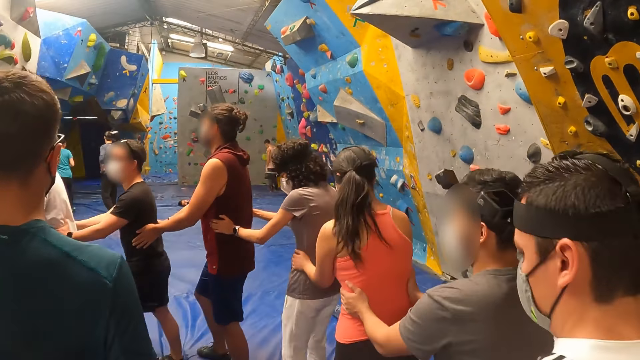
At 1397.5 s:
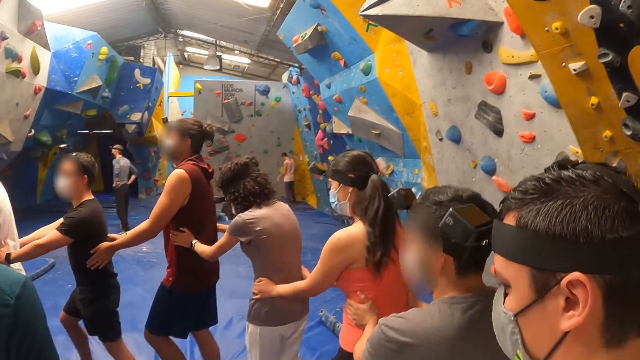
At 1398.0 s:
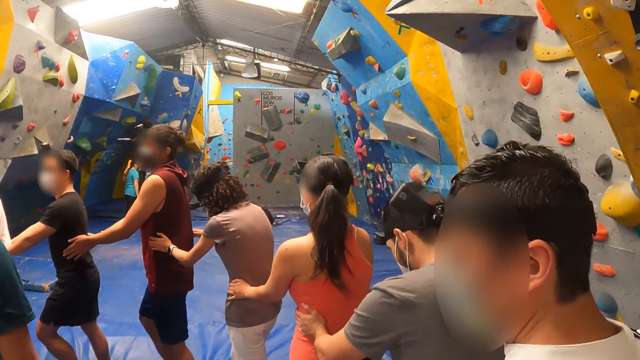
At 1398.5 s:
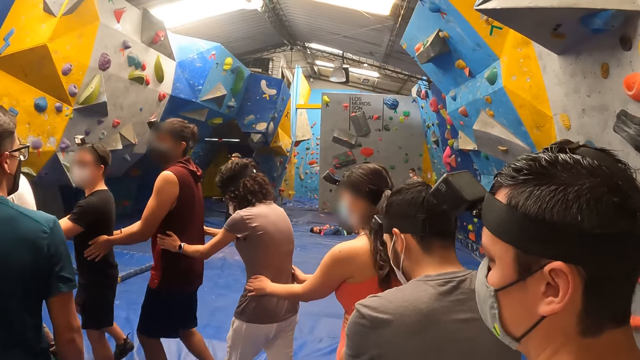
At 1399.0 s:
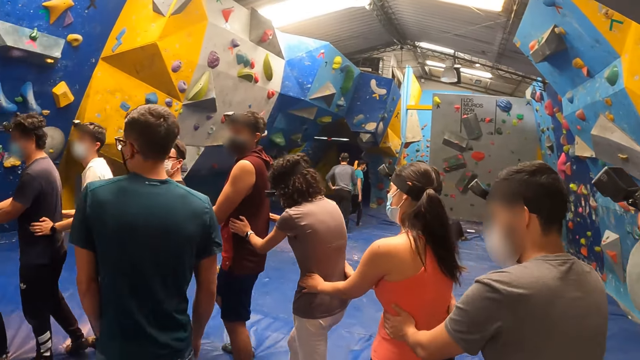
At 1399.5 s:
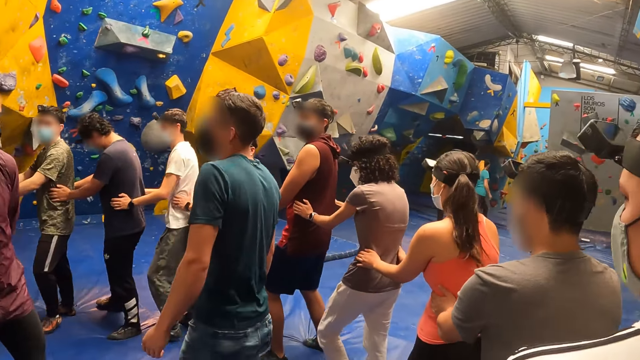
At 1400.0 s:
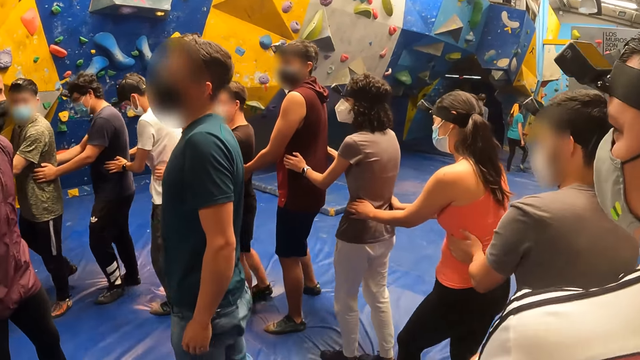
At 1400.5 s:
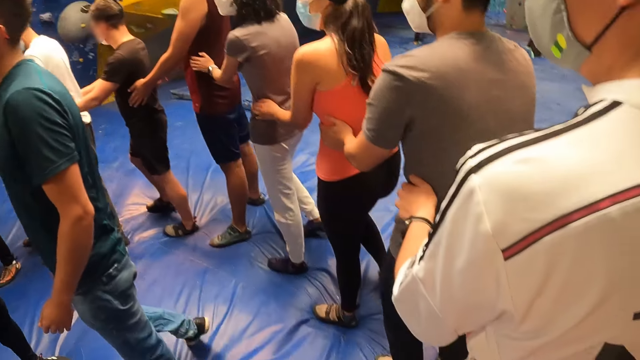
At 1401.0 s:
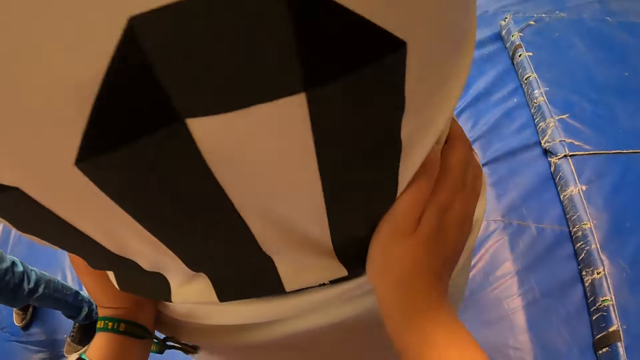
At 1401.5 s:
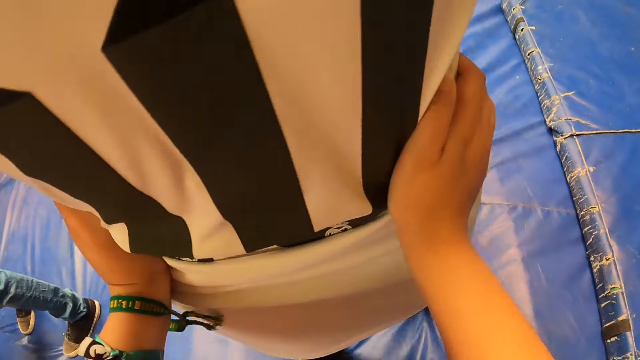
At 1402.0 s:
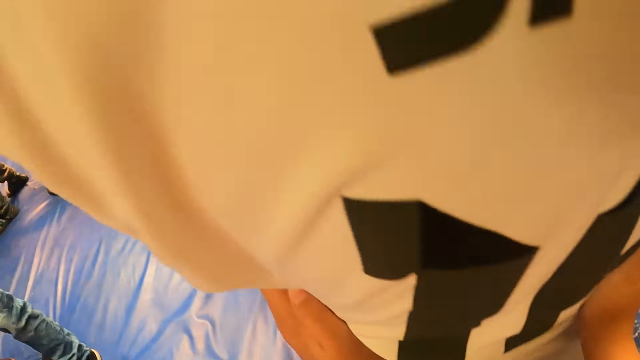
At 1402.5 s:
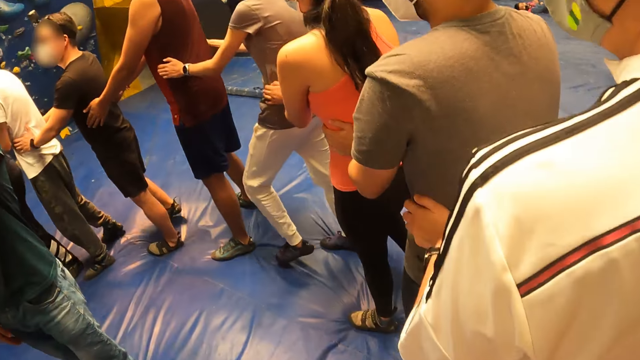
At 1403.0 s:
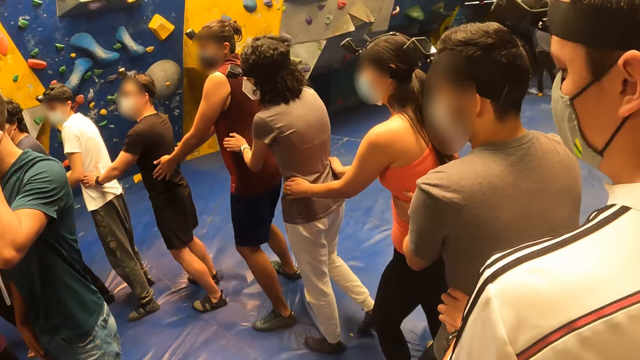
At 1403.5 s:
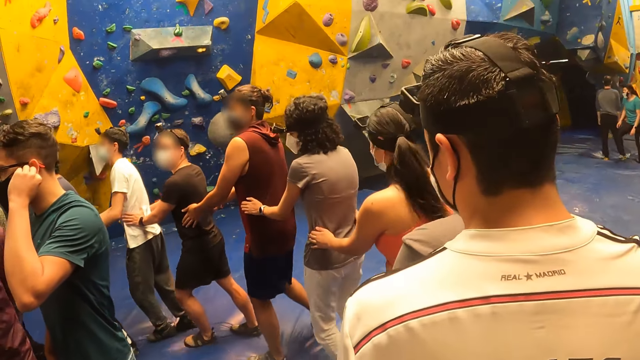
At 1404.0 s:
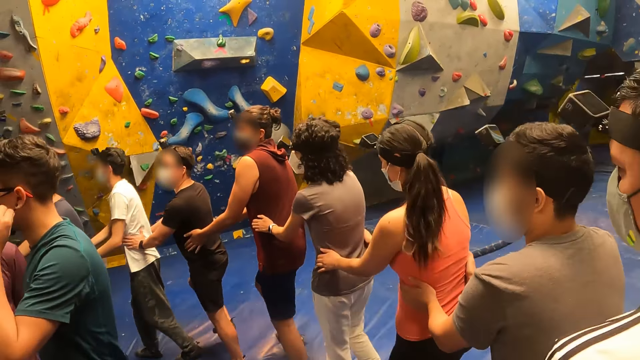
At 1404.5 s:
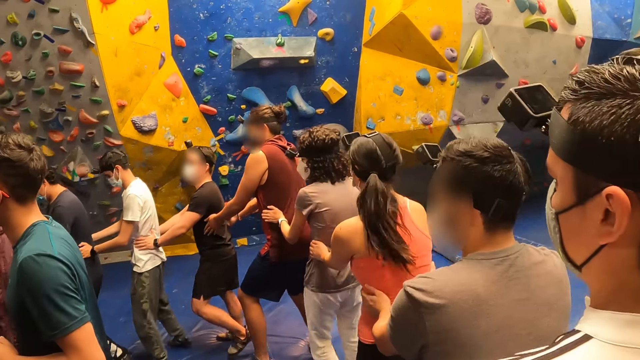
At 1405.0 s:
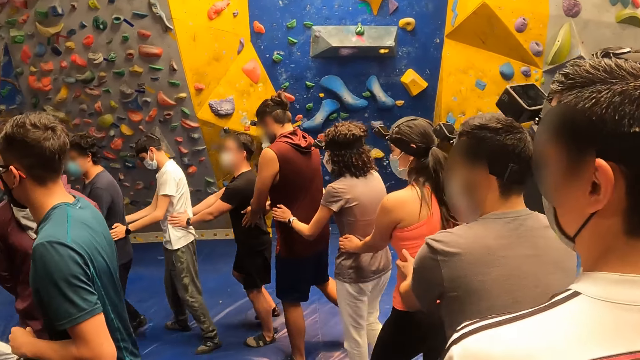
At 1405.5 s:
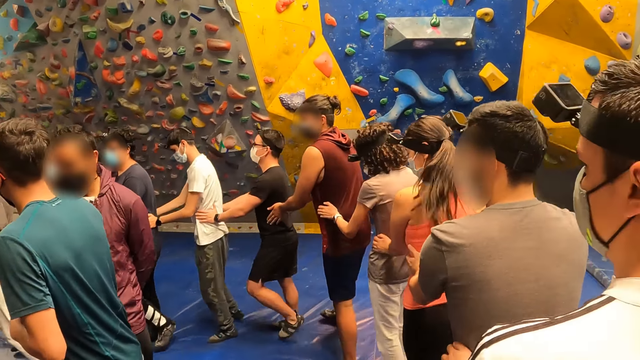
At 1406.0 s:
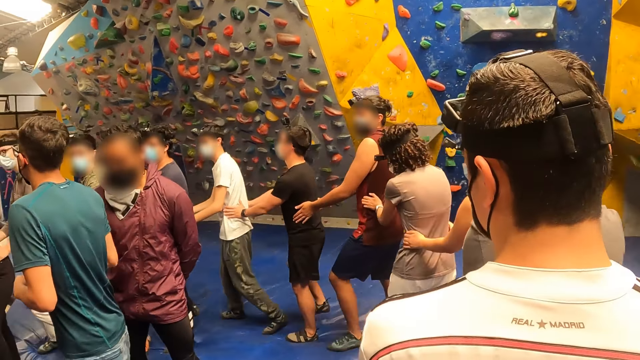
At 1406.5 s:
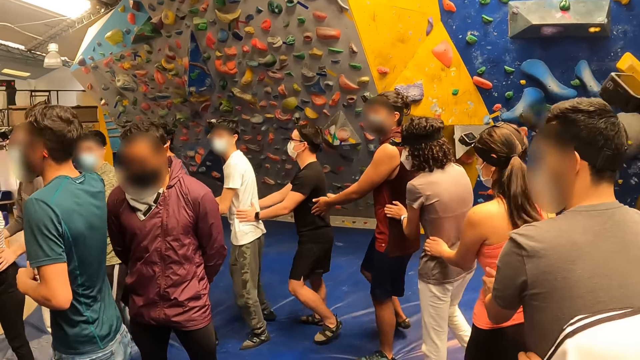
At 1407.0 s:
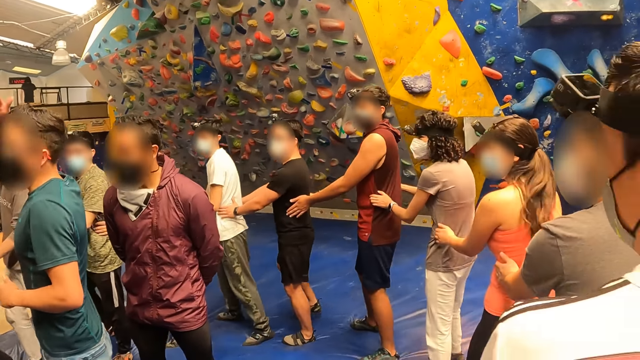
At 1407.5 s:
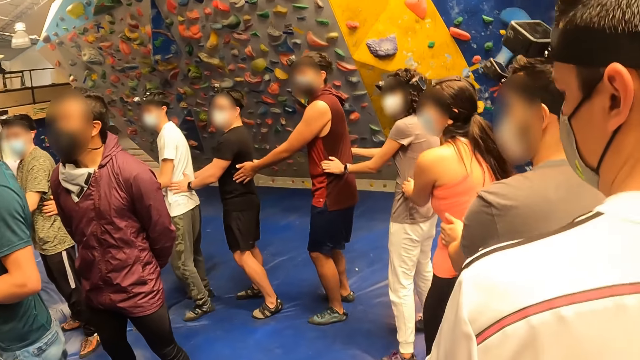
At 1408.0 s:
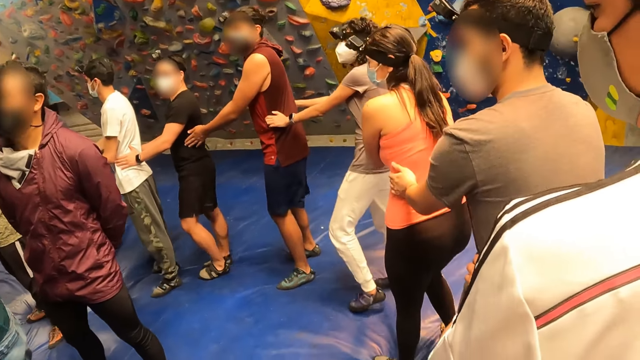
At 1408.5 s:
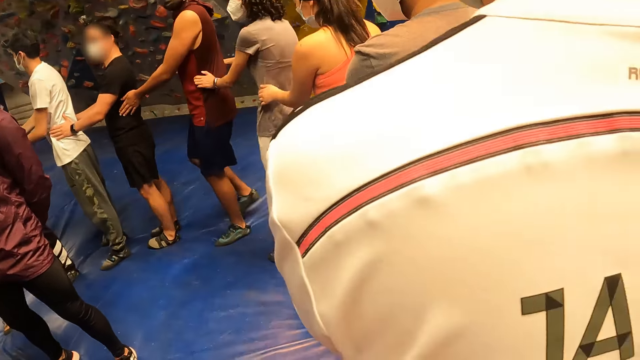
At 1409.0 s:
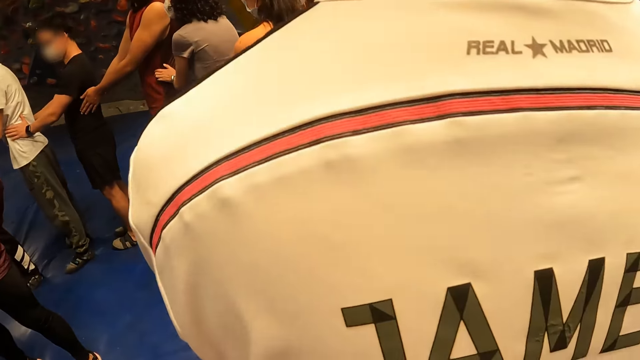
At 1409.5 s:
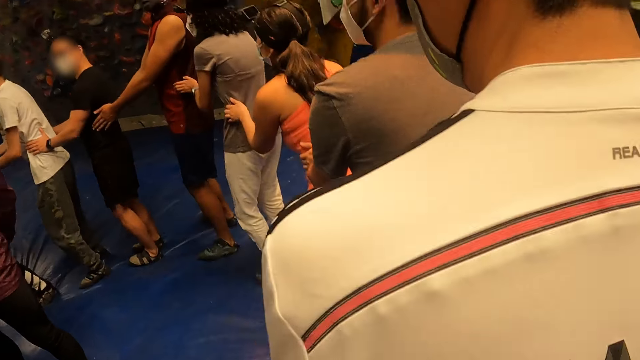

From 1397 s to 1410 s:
A man stares at another man. The camera wearer looks down. The first man holds the ear, drops his hand, moves around and moves his hand. A third man stands.

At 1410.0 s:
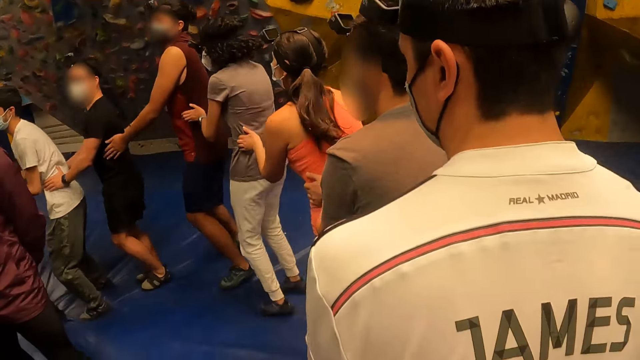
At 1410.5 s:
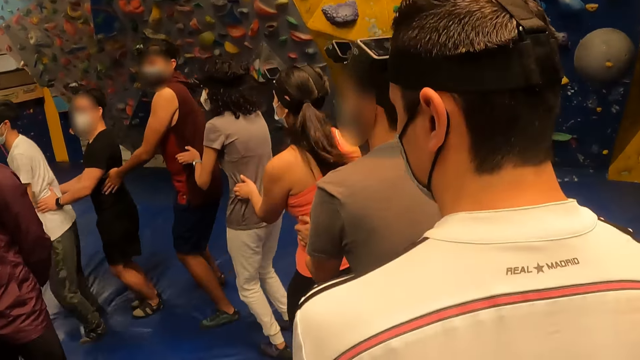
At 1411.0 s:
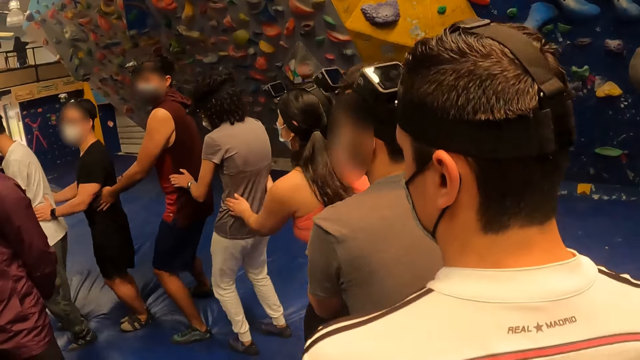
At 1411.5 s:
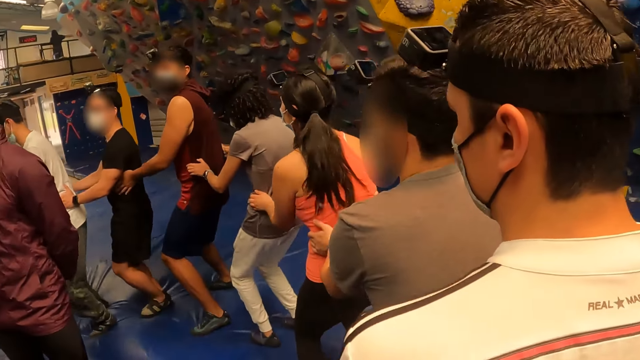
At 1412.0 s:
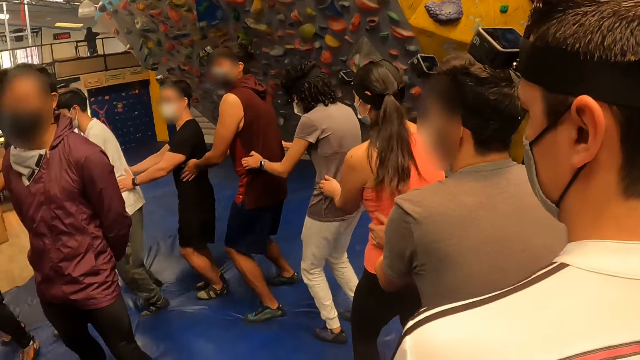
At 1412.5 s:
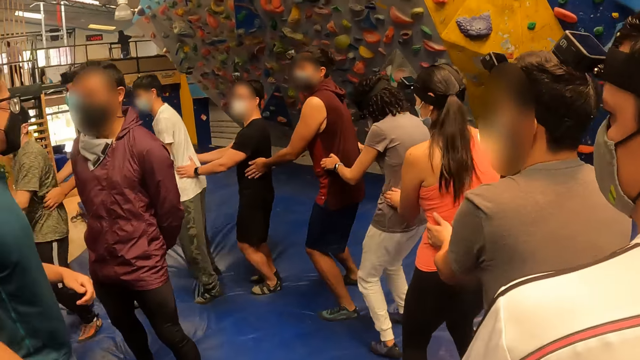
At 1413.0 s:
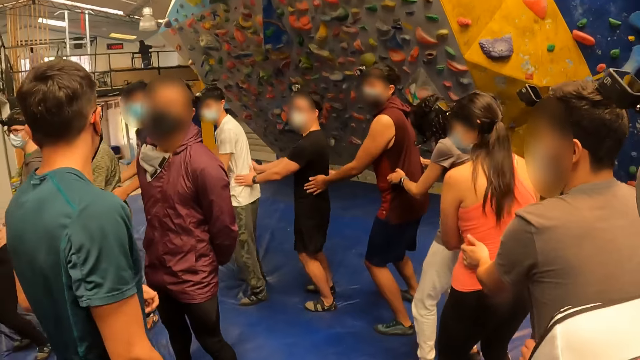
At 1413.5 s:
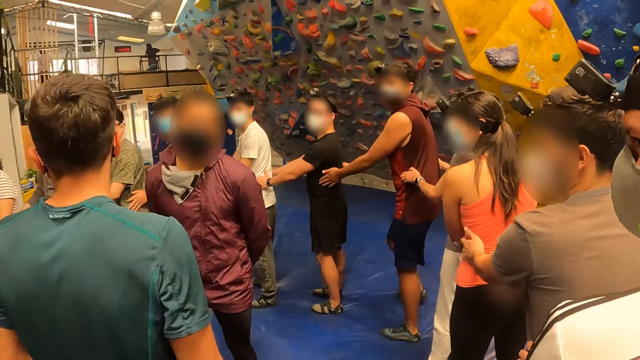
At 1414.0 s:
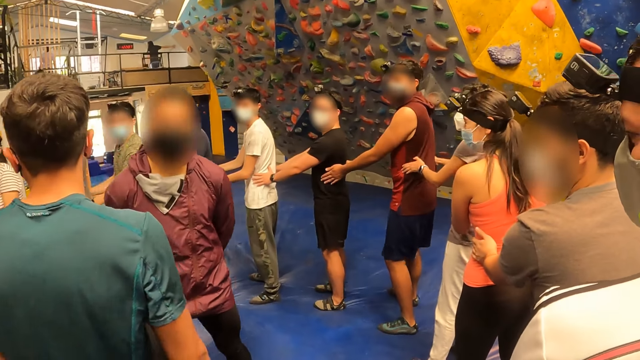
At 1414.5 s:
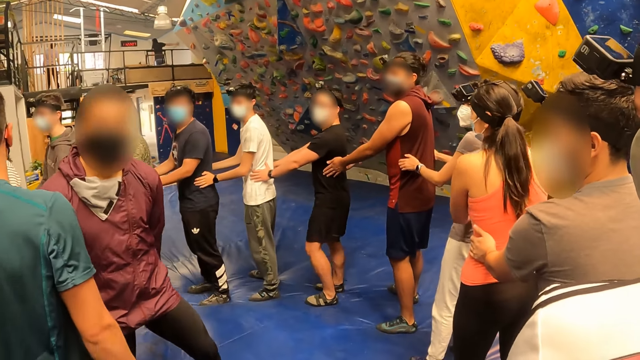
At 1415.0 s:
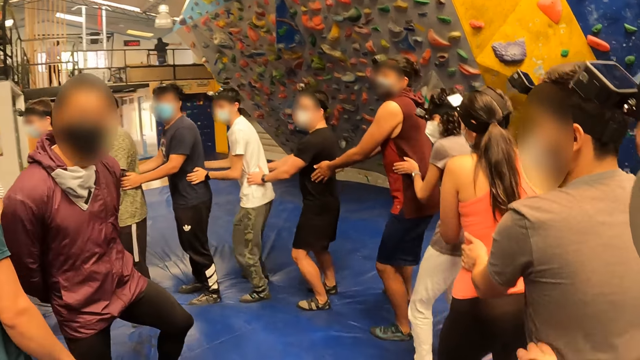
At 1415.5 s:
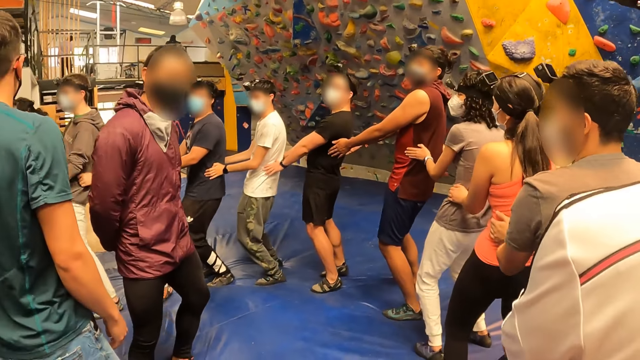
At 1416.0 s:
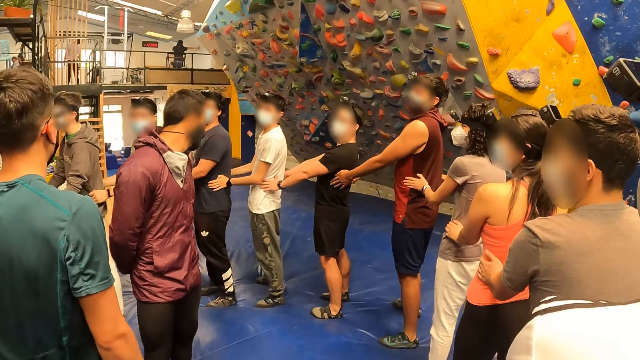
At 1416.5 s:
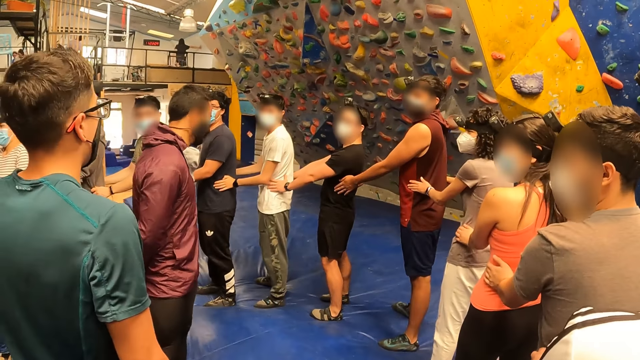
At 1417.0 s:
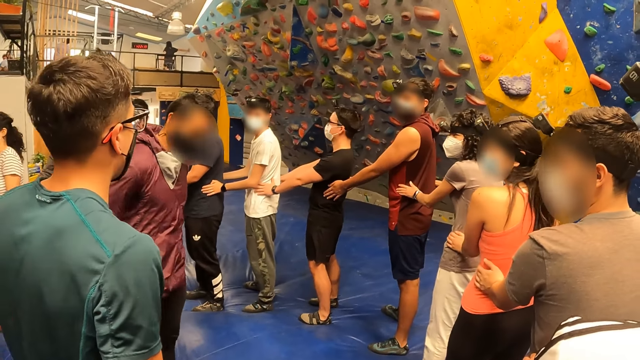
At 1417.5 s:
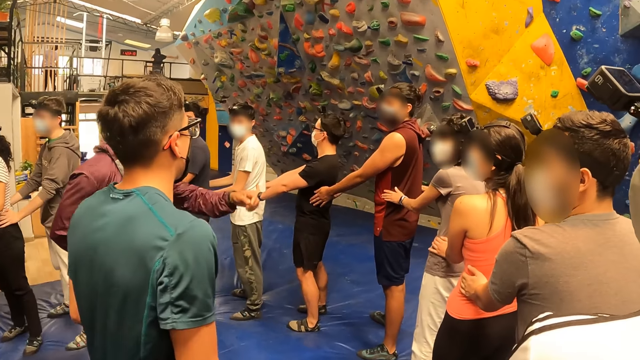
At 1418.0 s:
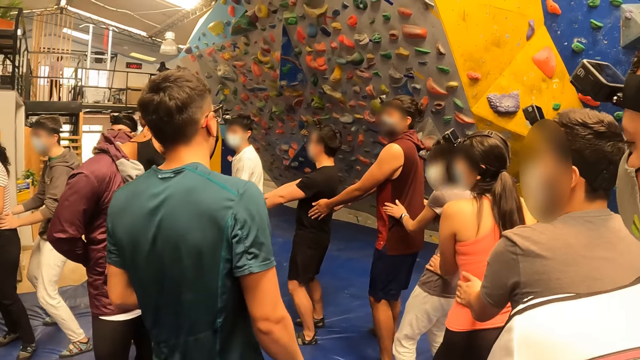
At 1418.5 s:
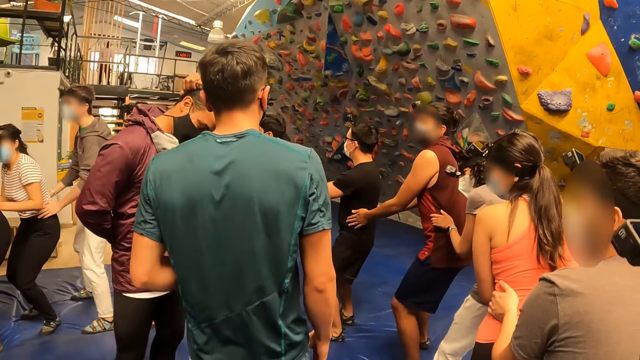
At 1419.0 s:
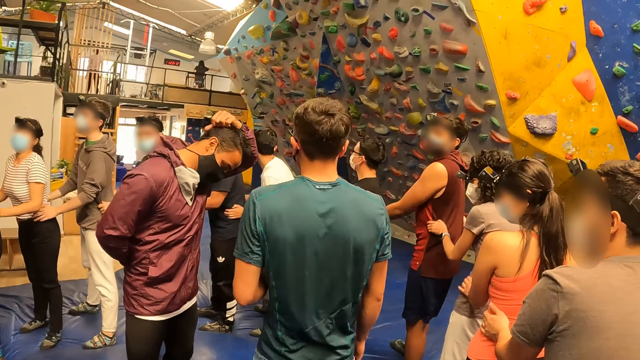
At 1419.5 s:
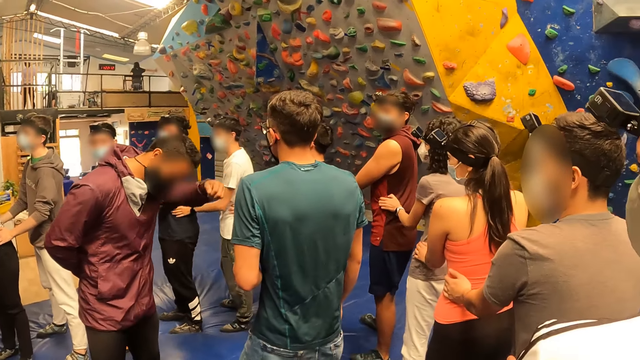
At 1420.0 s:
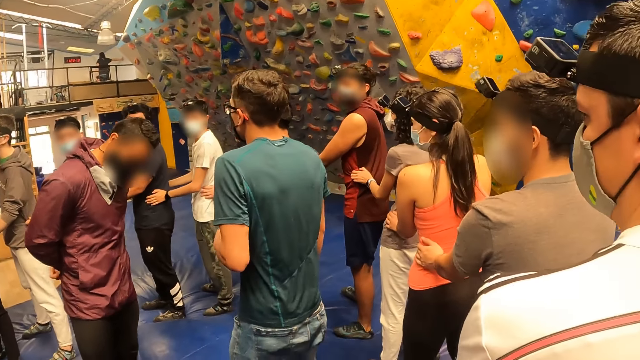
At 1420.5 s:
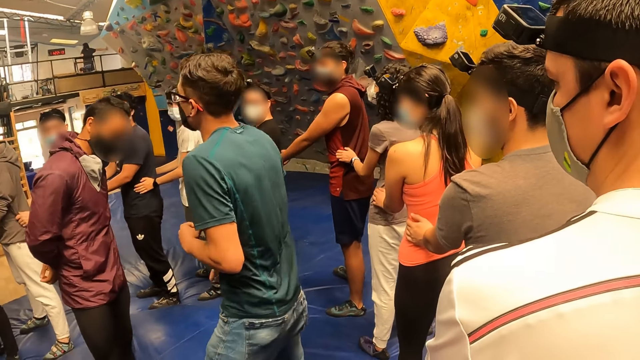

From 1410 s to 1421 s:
A man jumps. The man stares at another man. The other man walks. The first man raises a hand, scratches his head and drops his hand.
